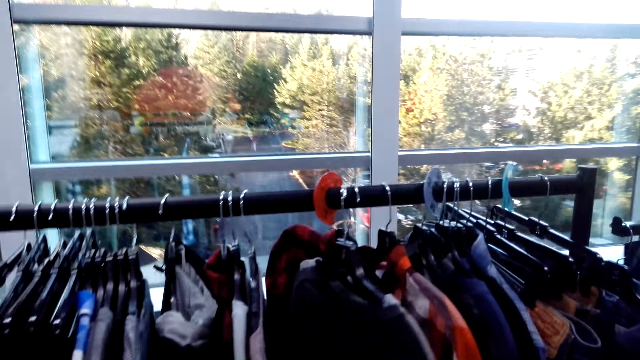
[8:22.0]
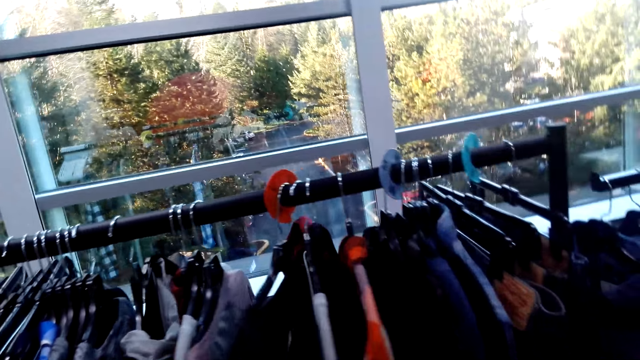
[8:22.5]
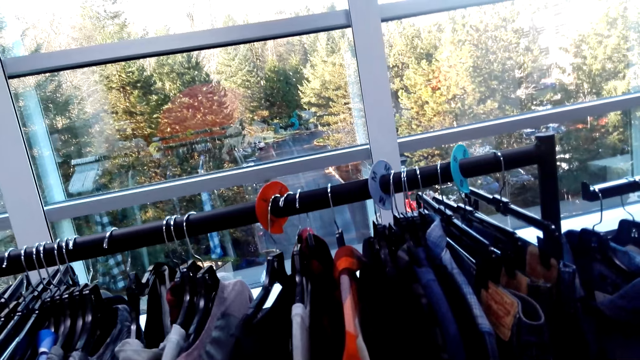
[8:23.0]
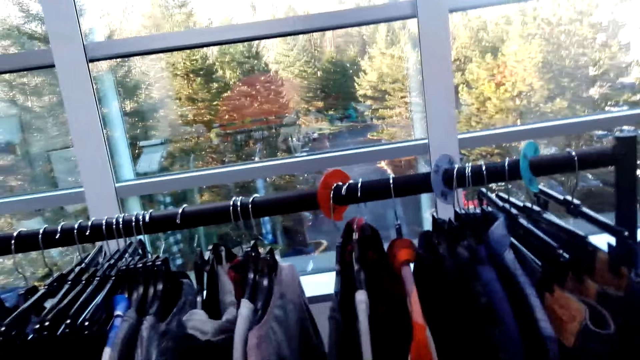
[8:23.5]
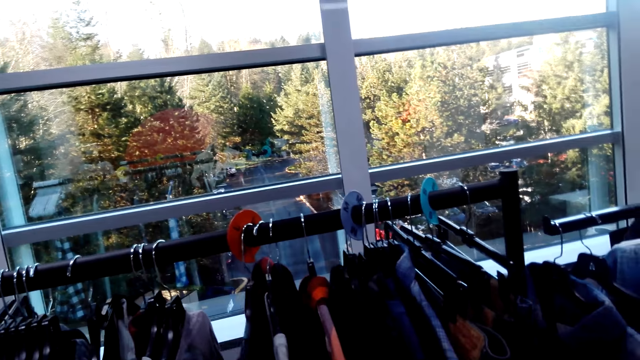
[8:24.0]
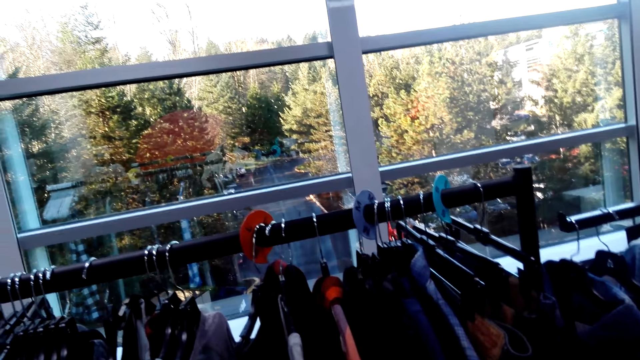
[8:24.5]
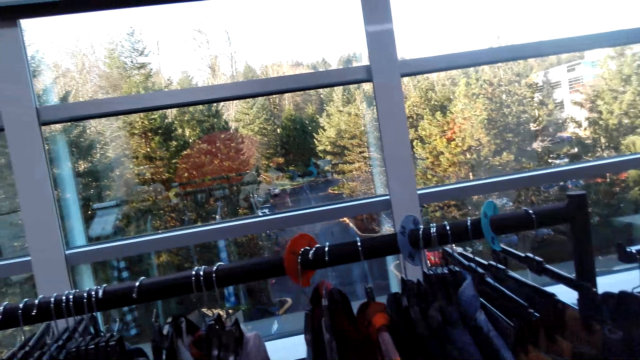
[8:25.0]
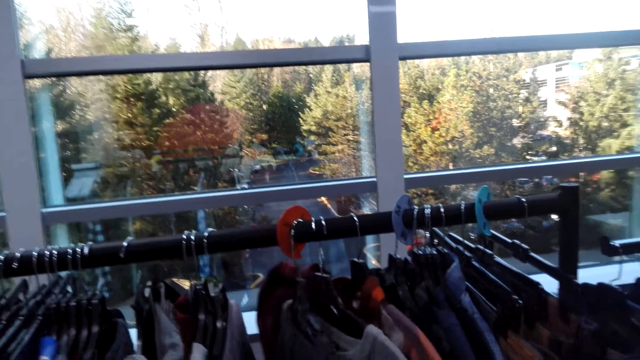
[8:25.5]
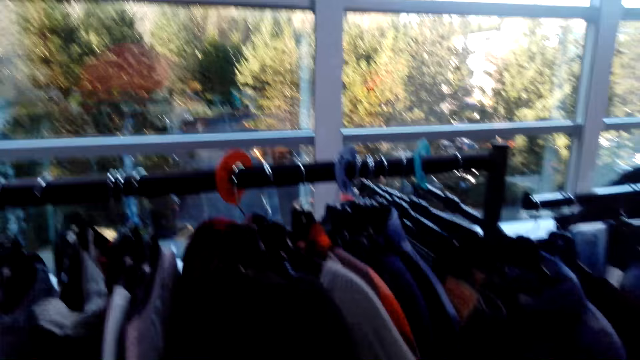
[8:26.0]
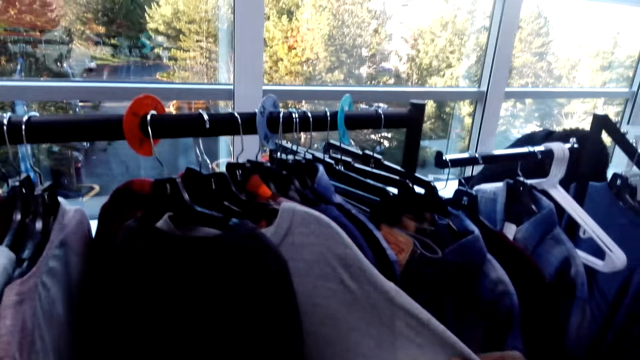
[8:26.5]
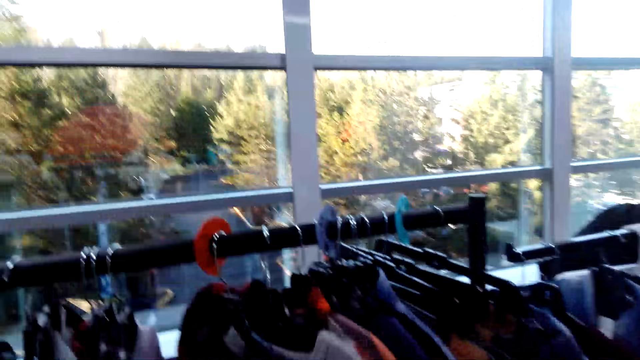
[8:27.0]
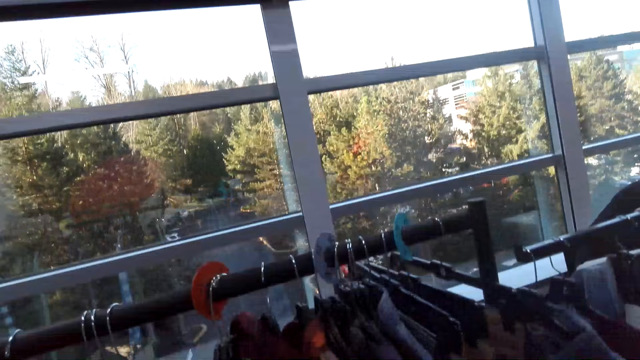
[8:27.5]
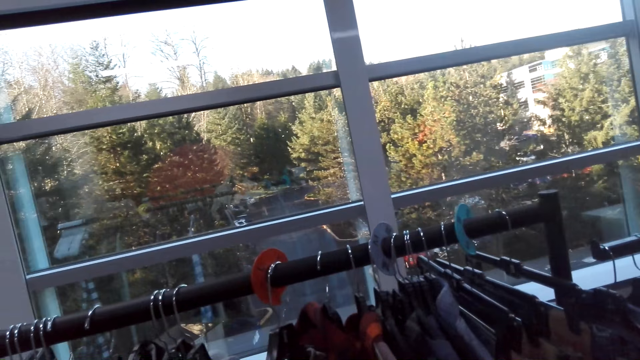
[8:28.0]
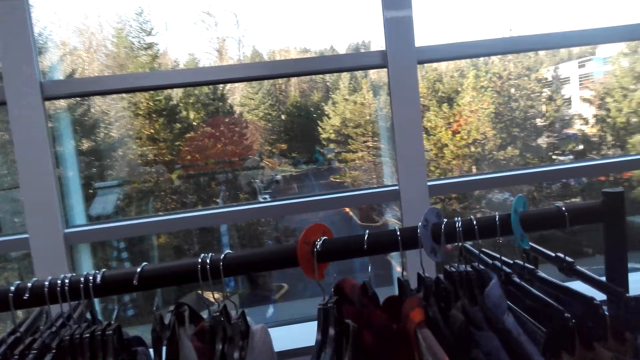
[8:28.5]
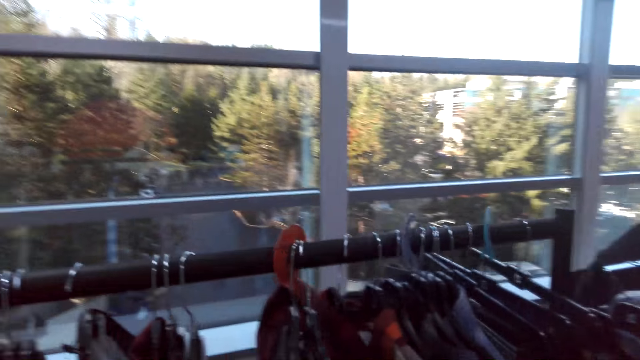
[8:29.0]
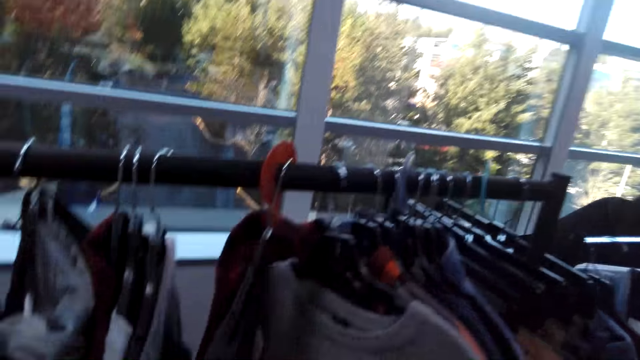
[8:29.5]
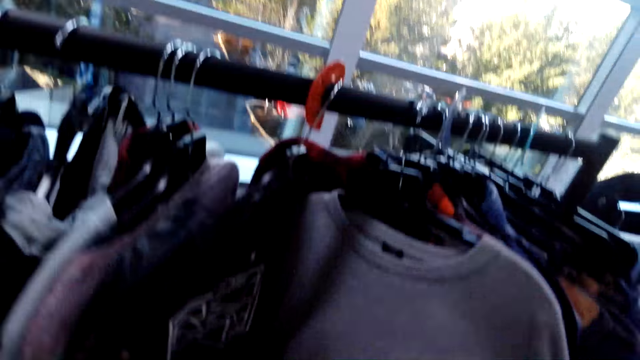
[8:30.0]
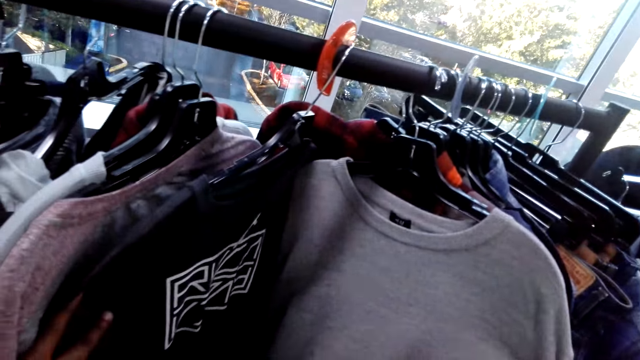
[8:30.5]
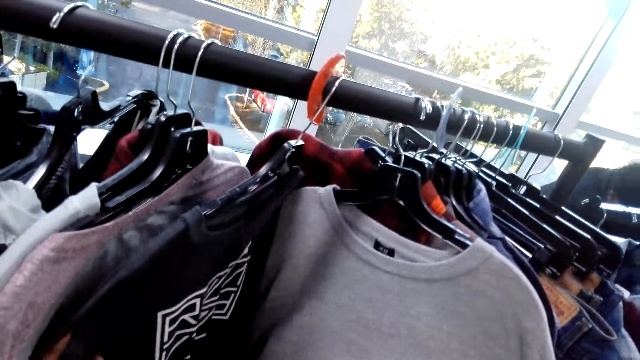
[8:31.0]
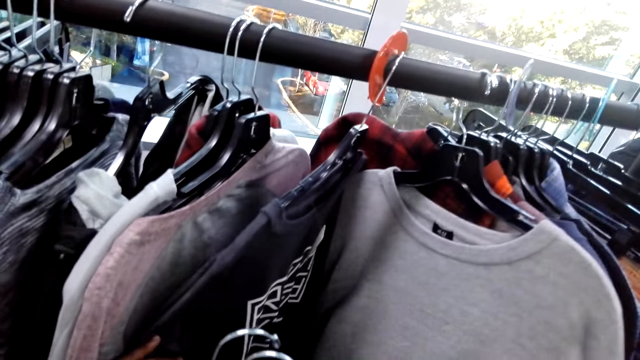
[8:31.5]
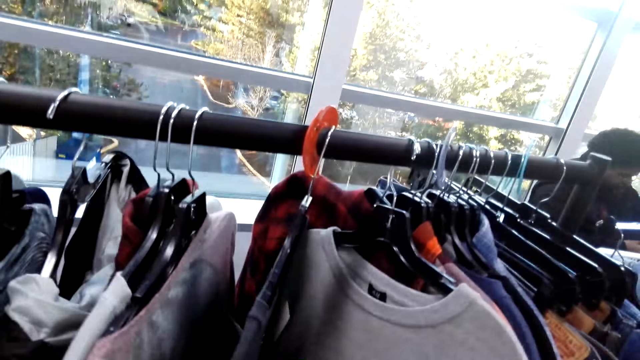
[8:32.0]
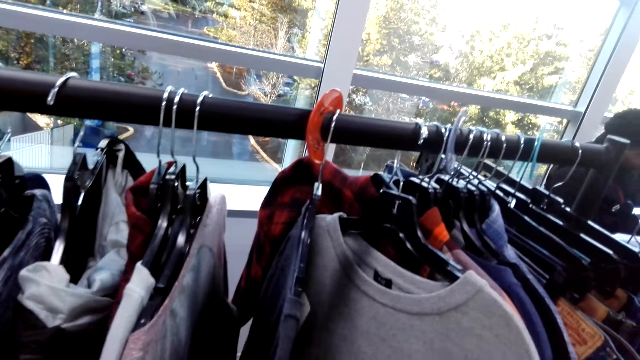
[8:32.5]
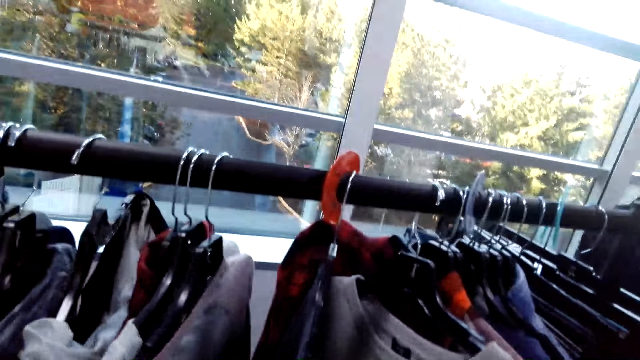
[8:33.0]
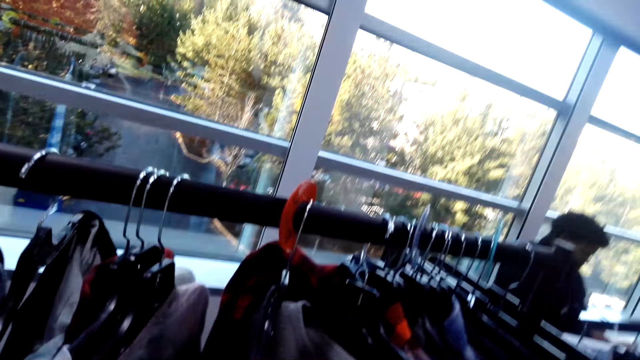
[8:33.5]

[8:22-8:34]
The camera wearer moves clothes on a cloth rack.

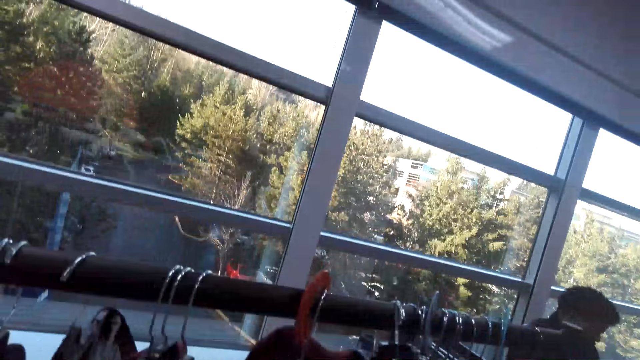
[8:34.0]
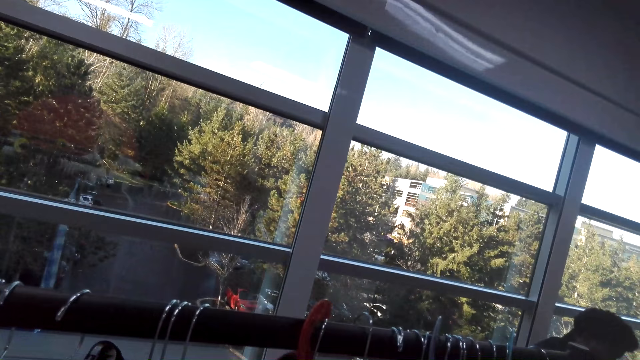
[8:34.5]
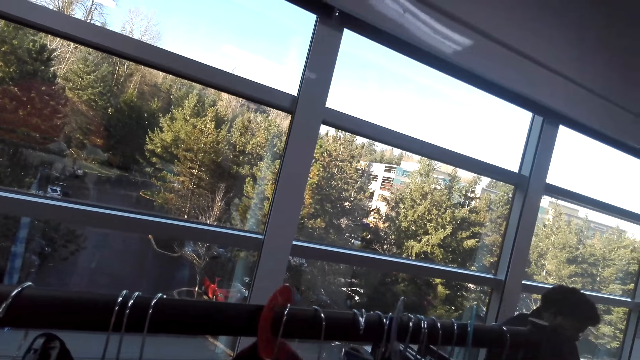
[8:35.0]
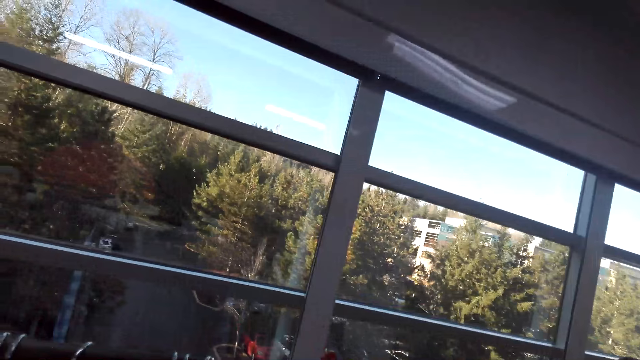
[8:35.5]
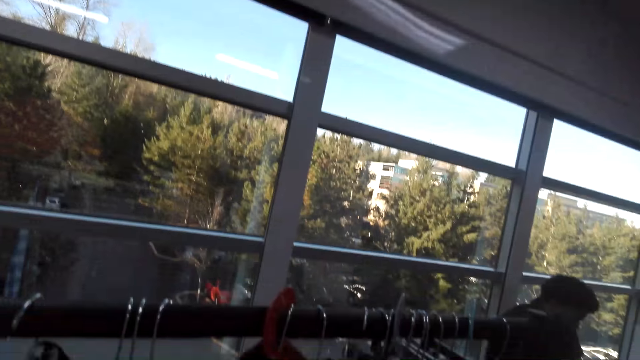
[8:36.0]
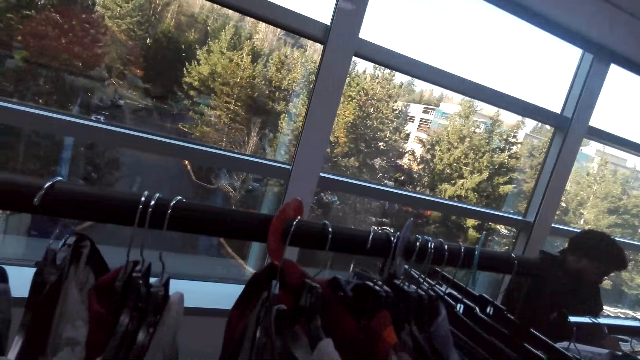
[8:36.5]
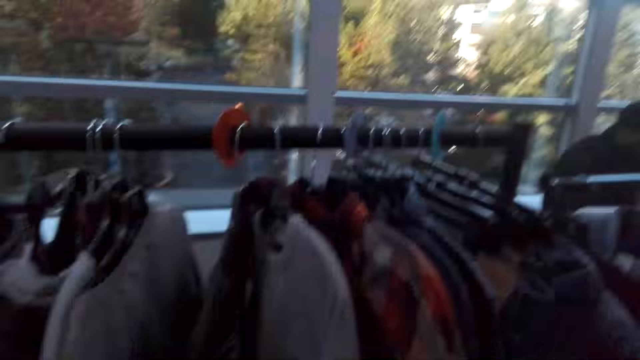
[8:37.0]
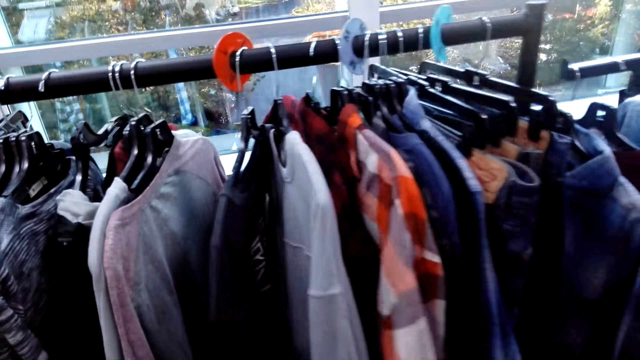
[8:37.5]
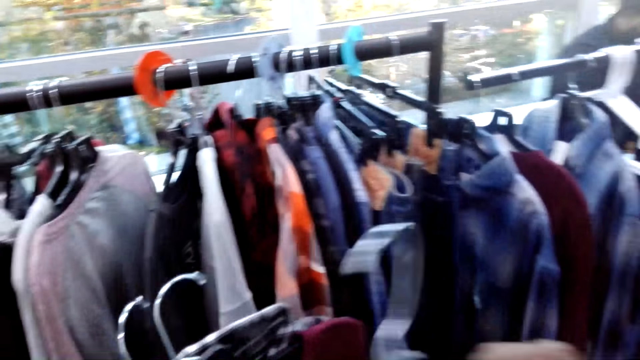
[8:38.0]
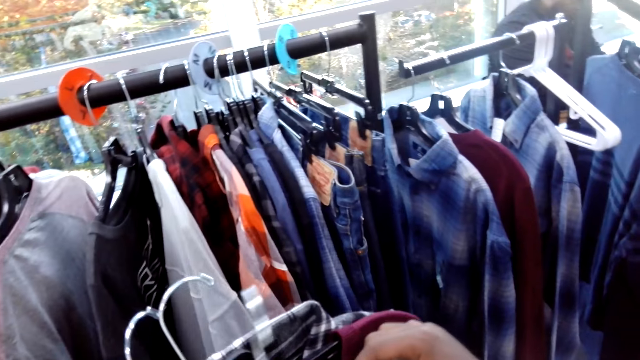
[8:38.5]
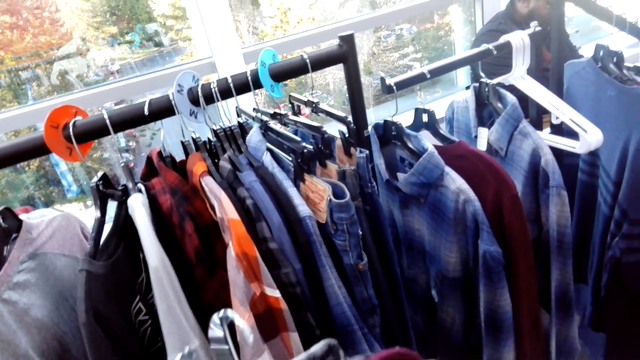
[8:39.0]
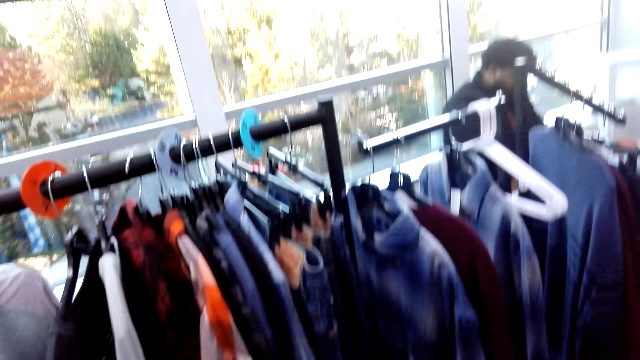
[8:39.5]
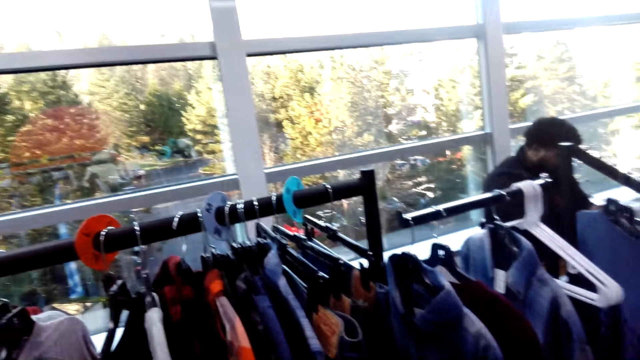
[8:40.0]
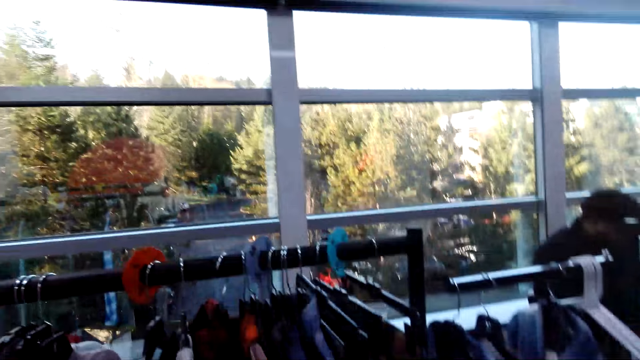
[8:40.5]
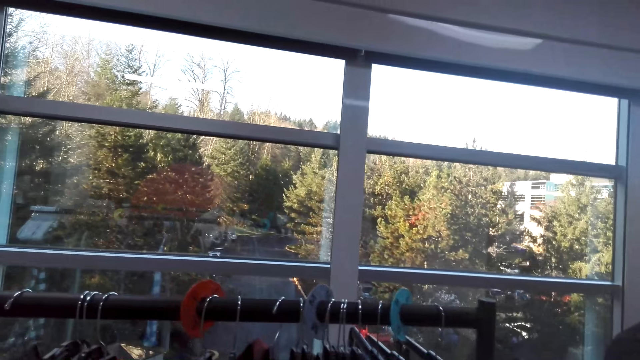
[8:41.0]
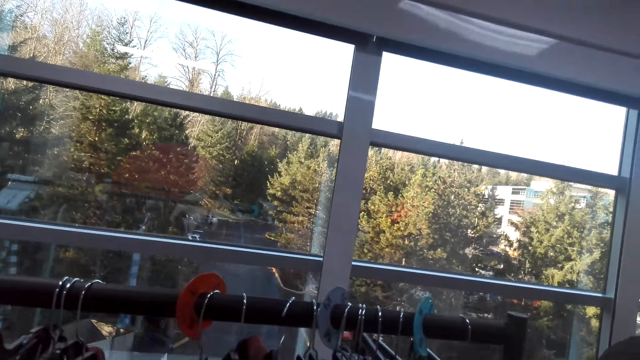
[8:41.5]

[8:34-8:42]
The camera wearer picks up clothing. They go through the clothing rack.
